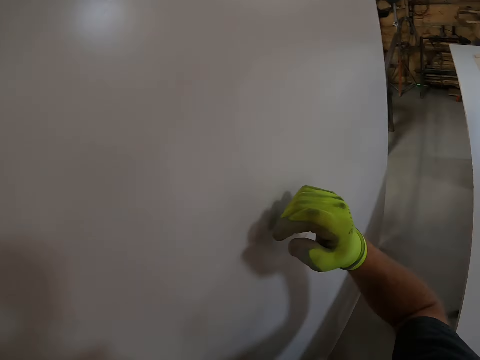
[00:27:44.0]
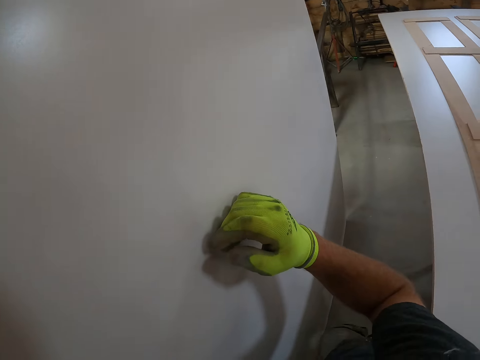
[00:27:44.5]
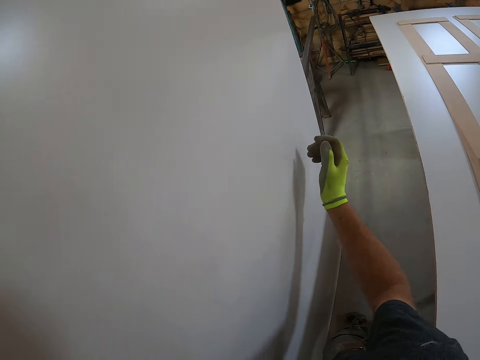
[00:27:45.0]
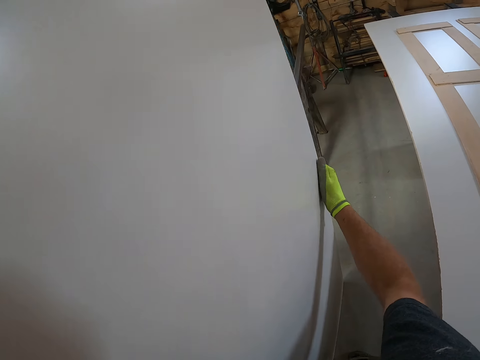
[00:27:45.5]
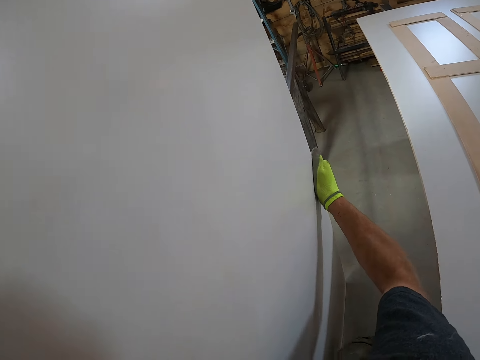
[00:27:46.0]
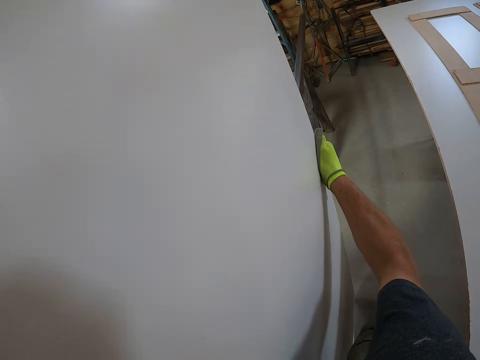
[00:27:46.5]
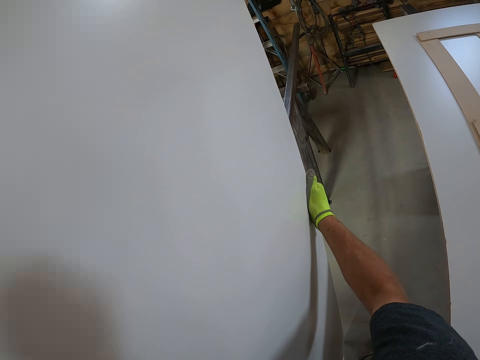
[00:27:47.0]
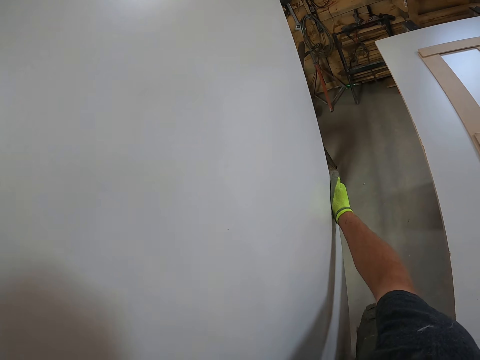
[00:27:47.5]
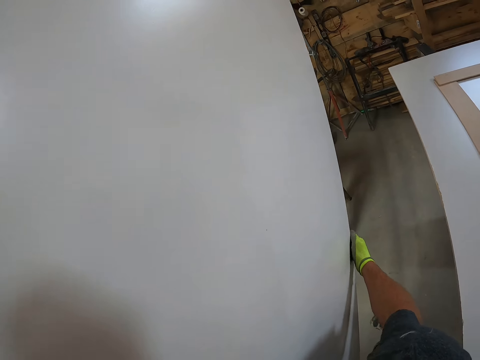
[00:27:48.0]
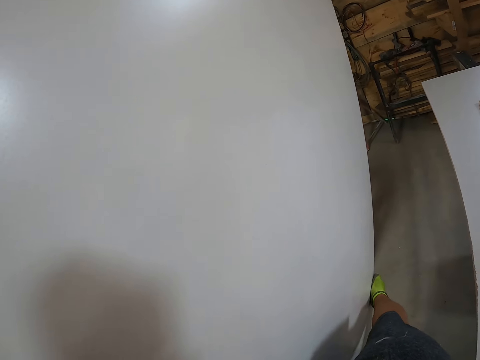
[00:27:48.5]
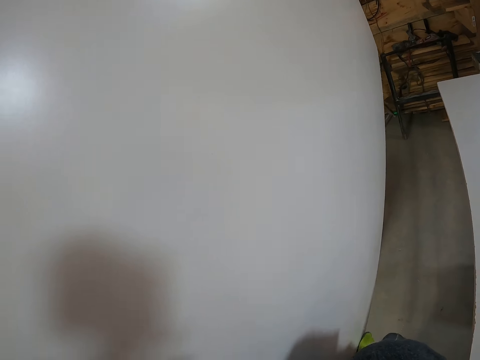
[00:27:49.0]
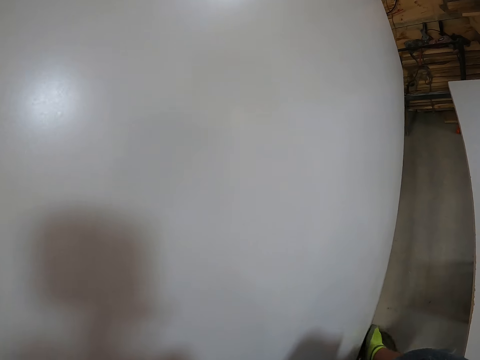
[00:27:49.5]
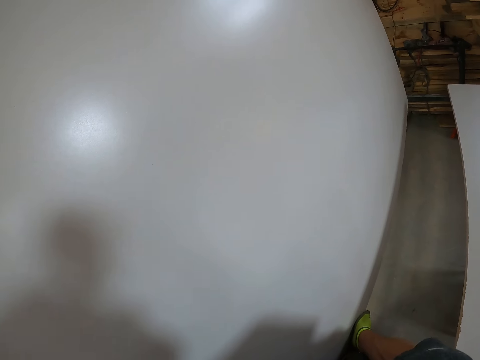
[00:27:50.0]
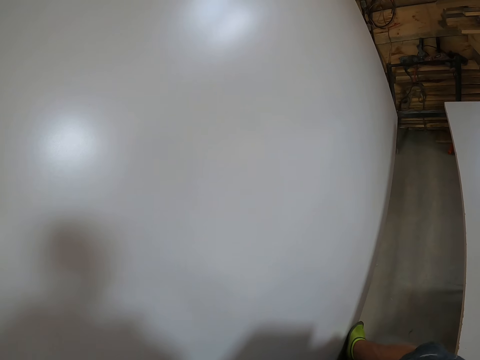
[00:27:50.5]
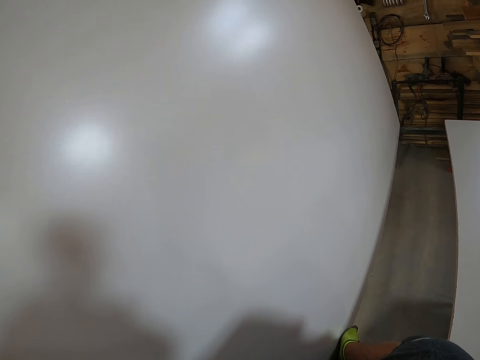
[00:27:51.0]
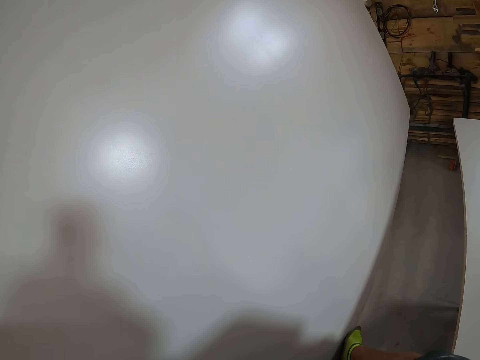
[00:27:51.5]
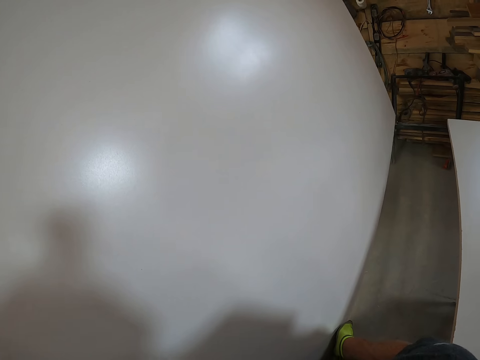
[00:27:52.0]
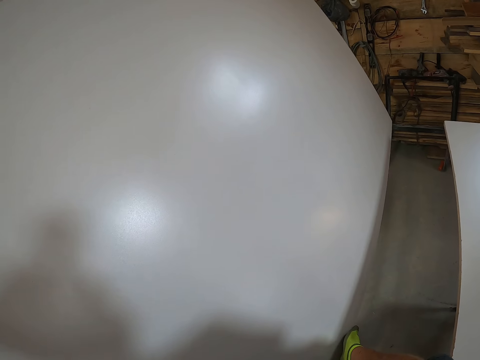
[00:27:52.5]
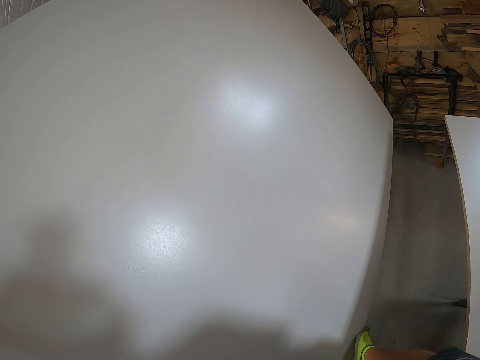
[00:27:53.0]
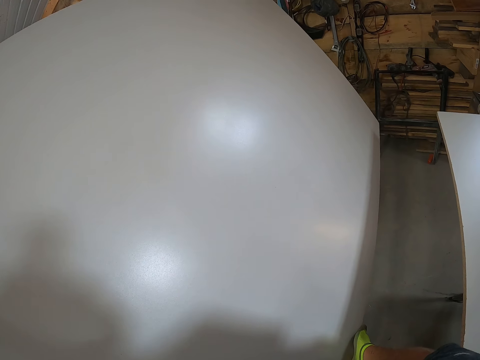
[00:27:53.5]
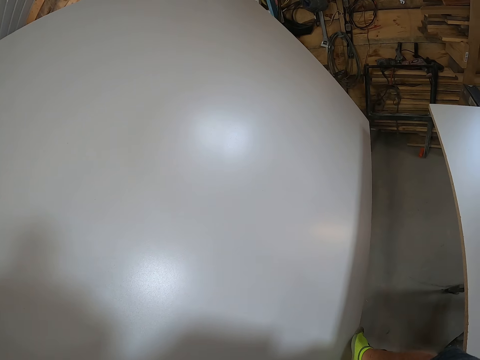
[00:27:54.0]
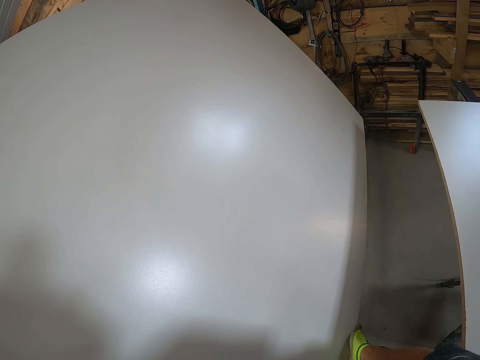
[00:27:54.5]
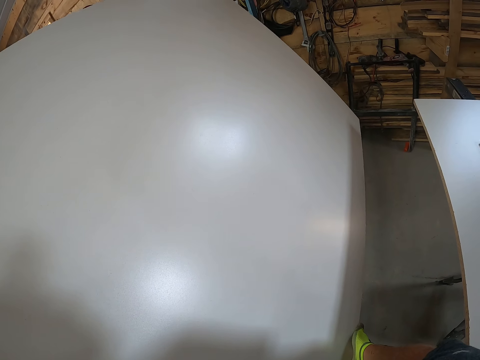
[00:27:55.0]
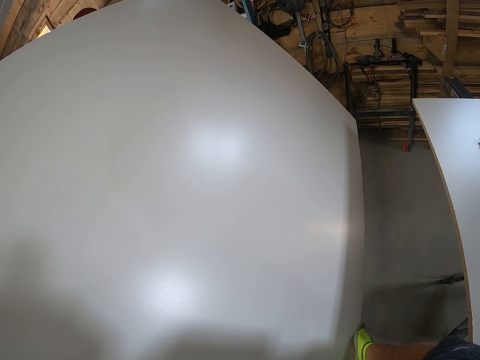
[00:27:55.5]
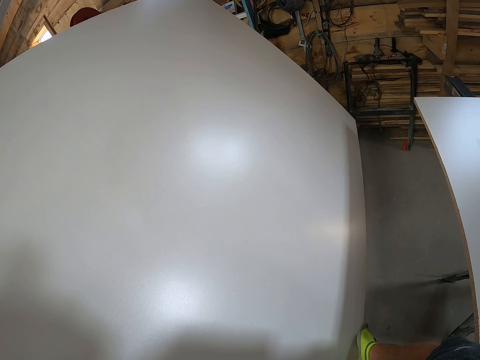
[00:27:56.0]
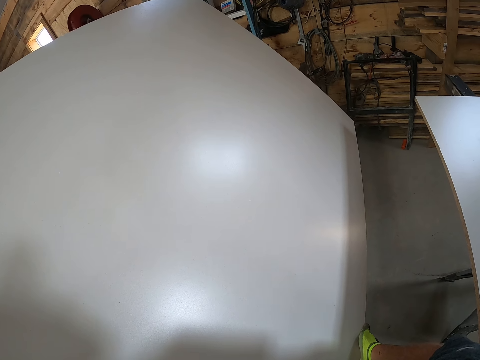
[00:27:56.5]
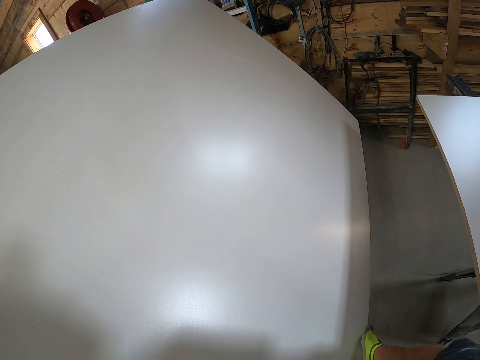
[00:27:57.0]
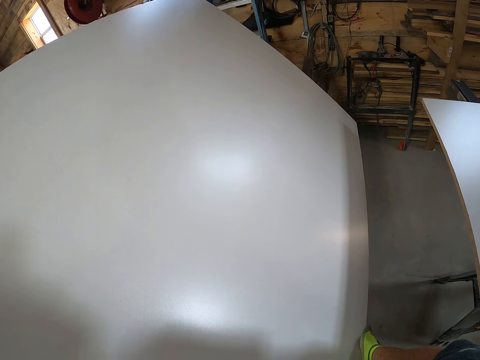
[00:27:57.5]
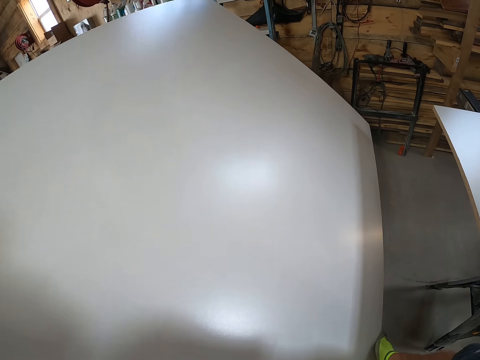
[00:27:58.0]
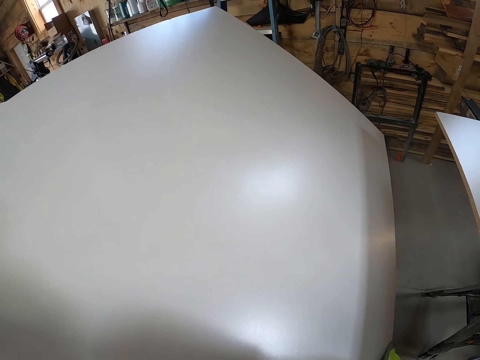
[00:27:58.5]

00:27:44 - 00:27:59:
The camera wearer touches the MDF with right hand fingers. They adjust hands on the MDF. They position the MDF board or table top on the table frame. They carry the table top.

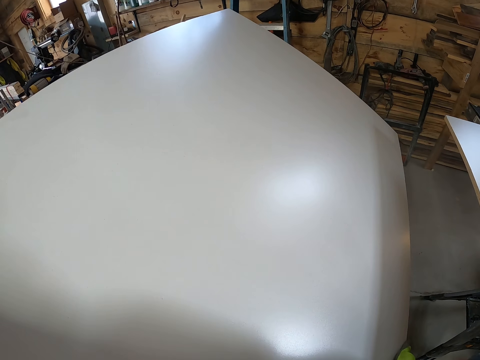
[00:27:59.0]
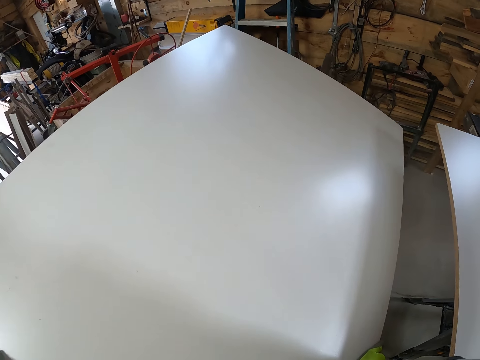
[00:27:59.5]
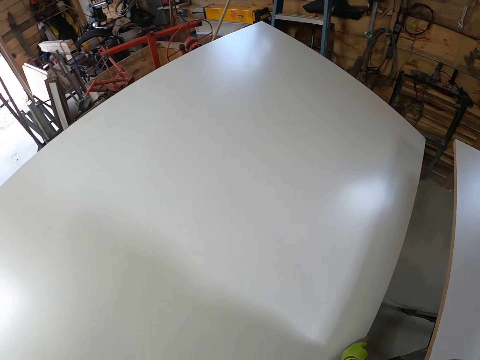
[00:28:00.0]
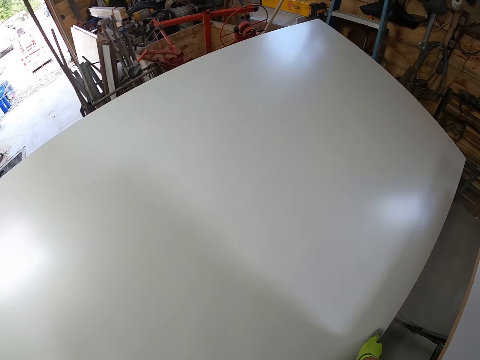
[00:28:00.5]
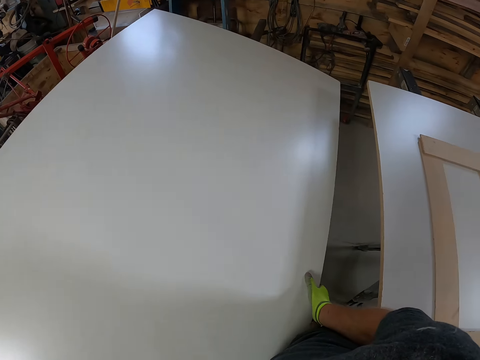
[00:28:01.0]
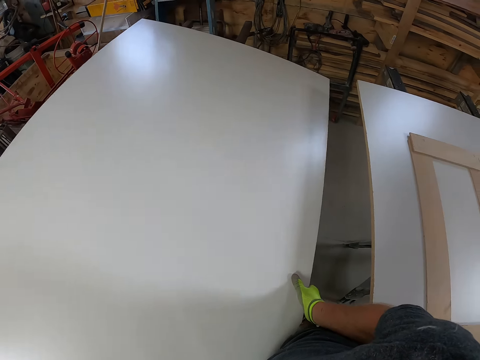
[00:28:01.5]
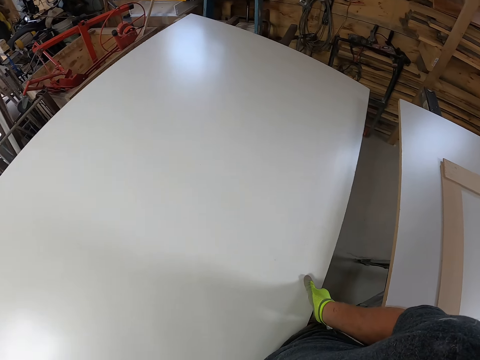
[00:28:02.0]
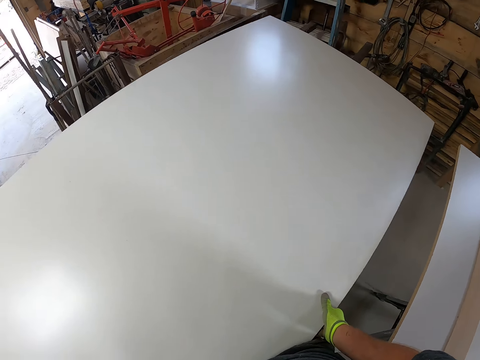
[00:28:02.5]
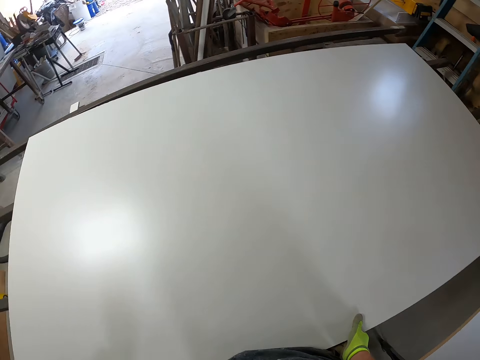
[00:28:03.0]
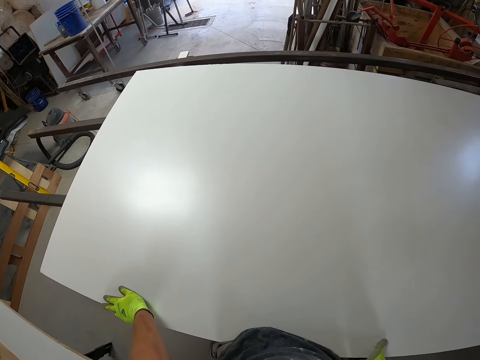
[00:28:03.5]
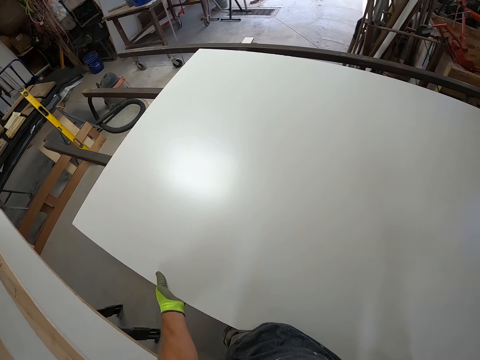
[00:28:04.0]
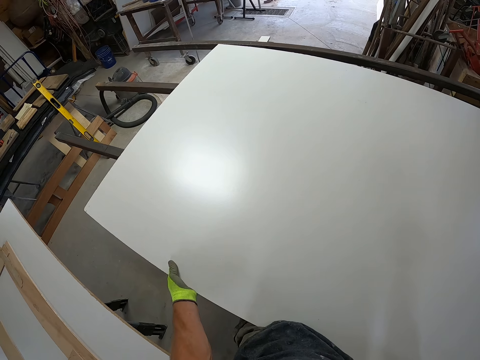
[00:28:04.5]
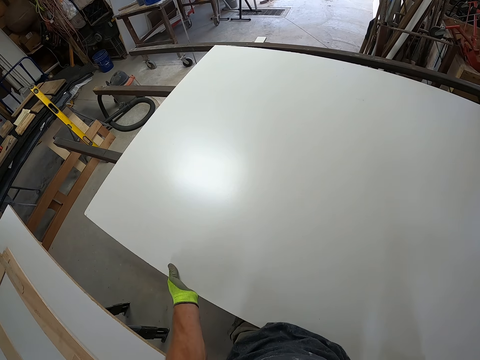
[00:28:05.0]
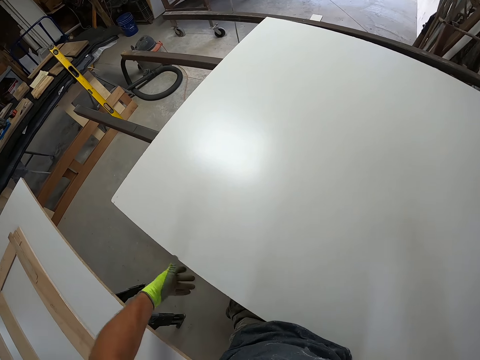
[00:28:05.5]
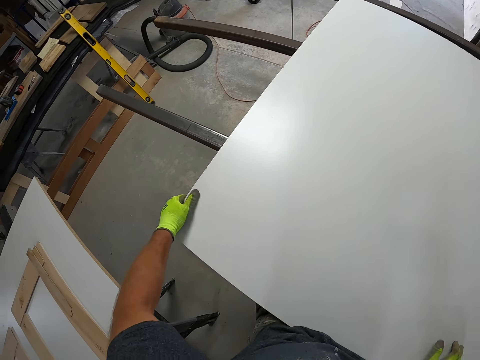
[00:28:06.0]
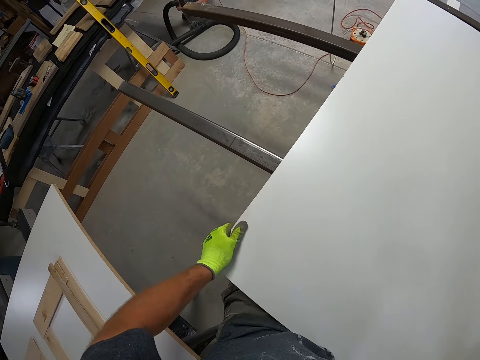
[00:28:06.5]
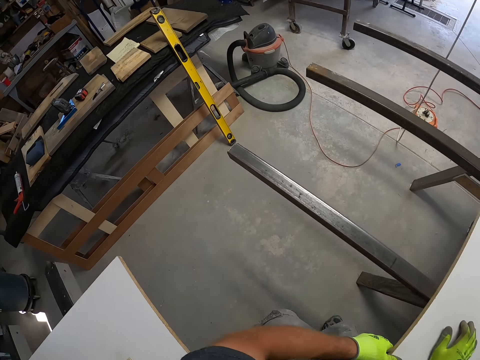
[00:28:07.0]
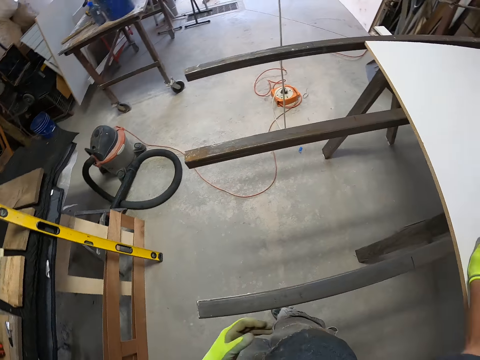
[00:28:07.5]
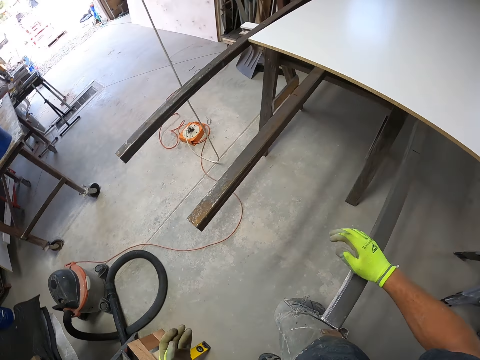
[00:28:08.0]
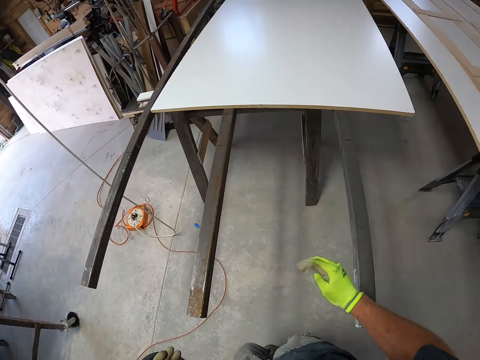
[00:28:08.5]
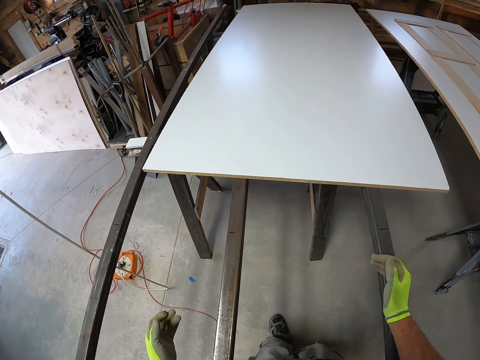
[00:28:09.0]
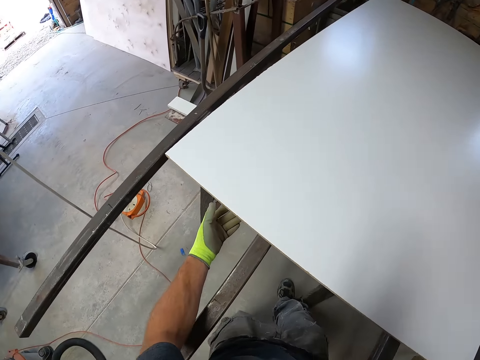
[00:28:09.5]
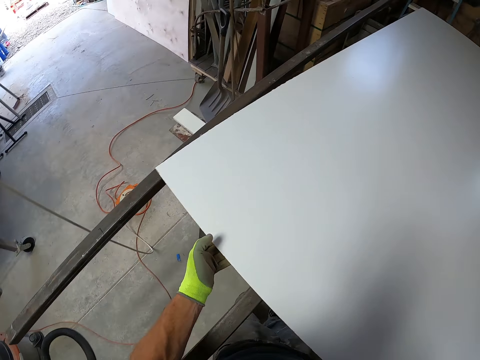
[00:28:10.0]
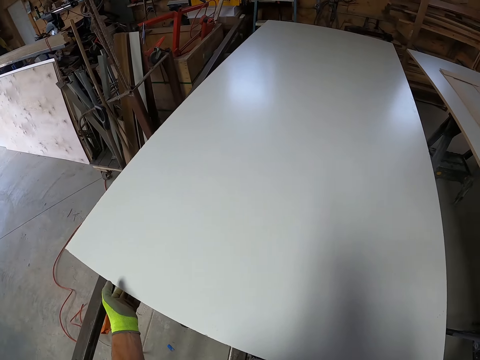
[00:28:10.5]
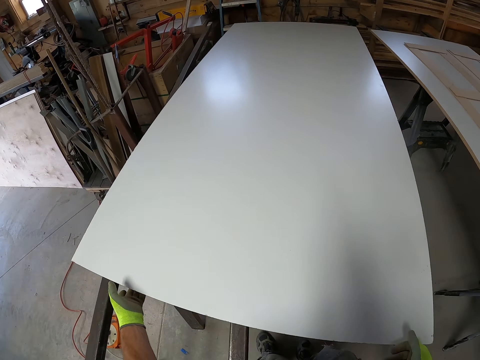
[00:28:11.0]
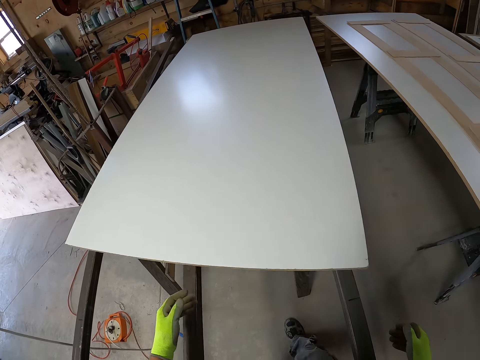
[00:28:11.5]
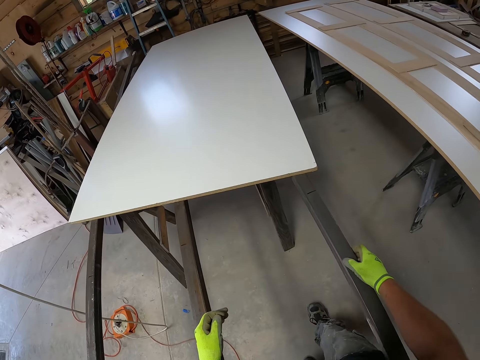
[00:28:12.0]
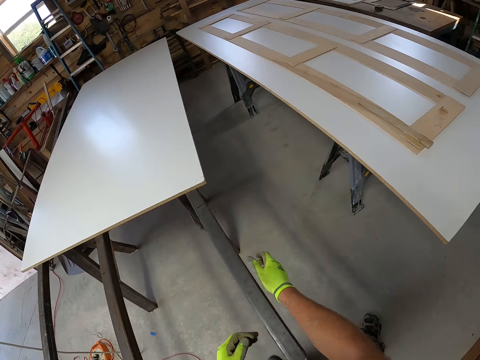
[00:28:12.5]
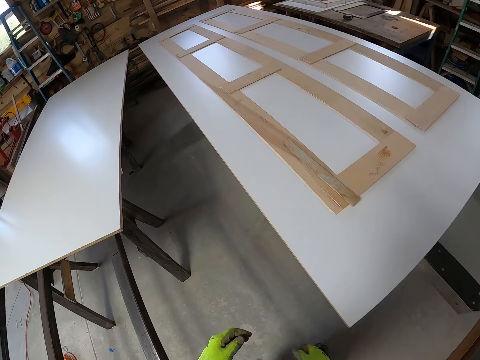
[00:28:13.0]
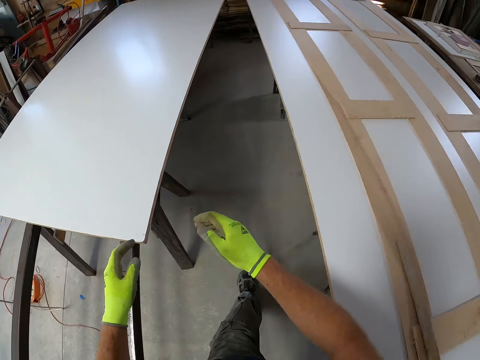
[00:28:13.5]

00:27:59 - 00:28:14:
The camera wearer drops the table top or MDF board on the iron. They walk around the MDF board. They walk around the table frame. They adjust the MDF board on the table frame. They walk around the table frame.
